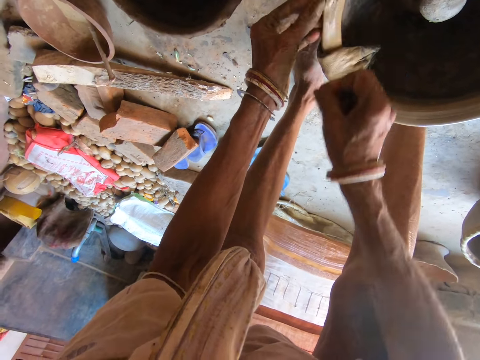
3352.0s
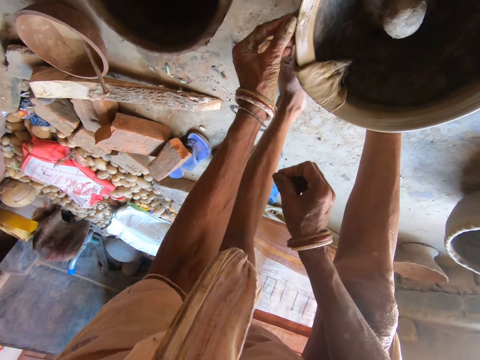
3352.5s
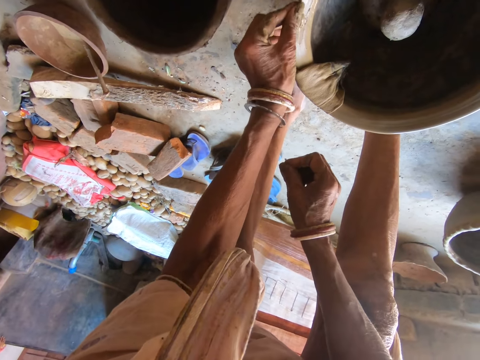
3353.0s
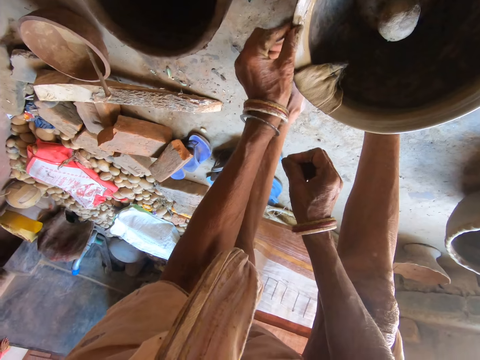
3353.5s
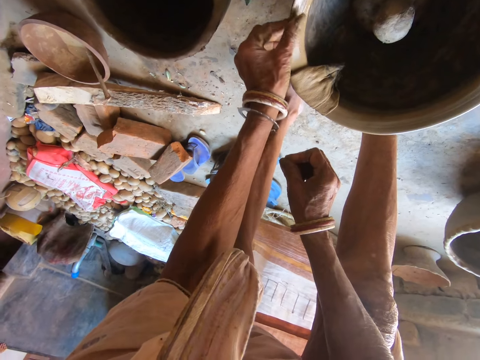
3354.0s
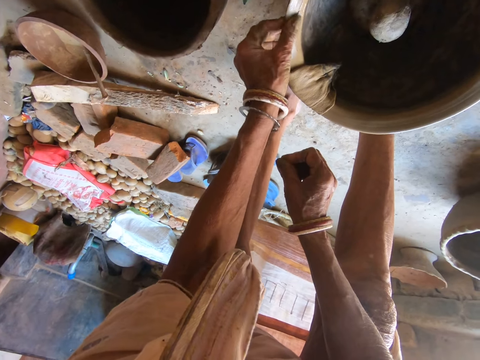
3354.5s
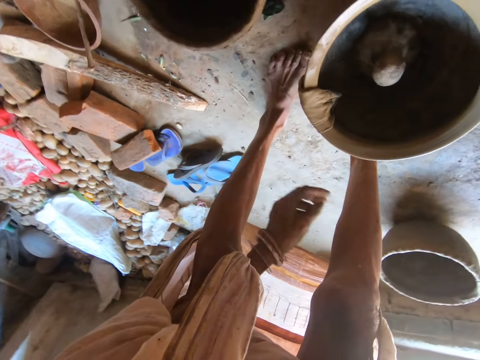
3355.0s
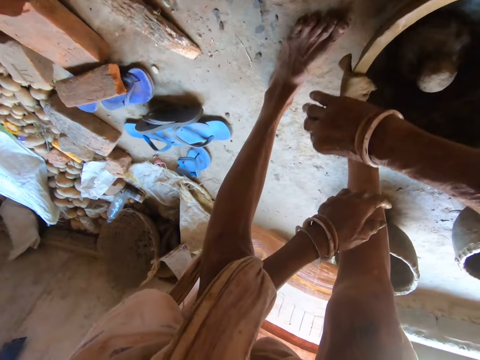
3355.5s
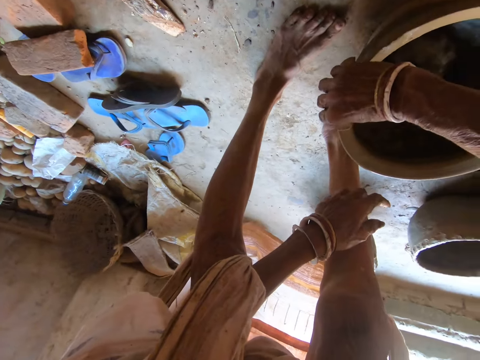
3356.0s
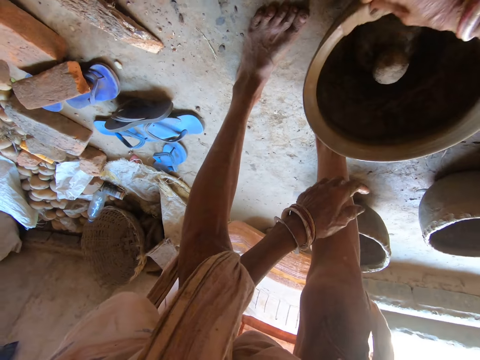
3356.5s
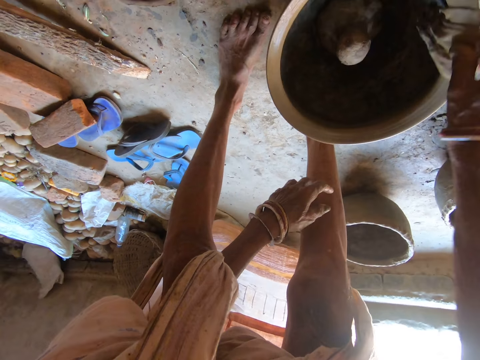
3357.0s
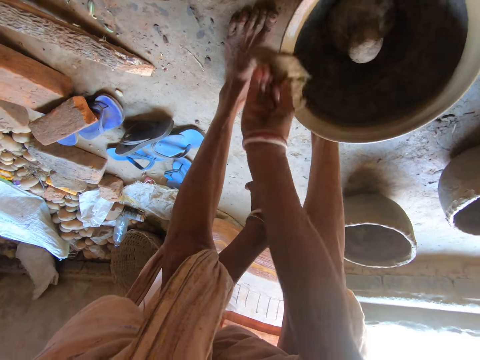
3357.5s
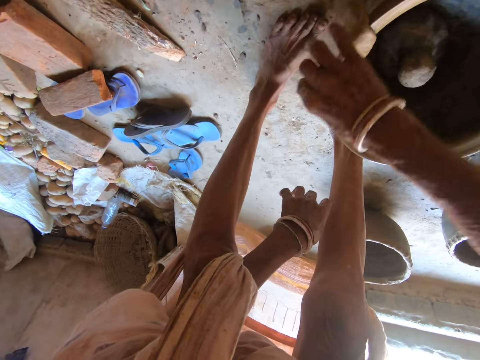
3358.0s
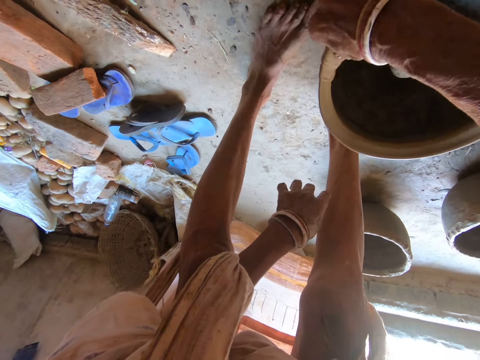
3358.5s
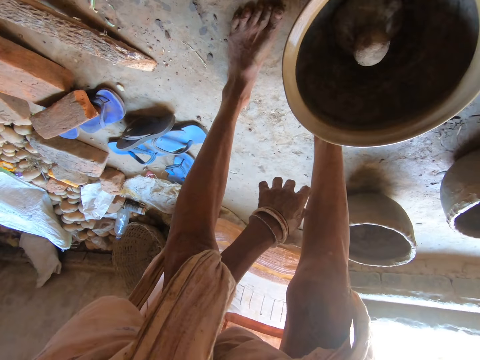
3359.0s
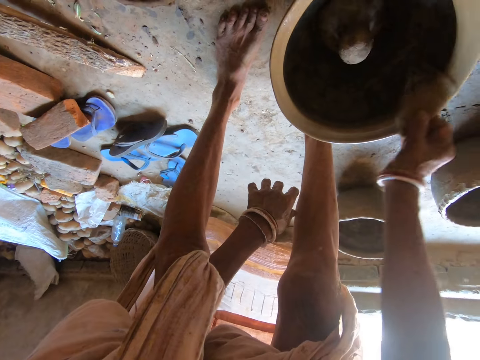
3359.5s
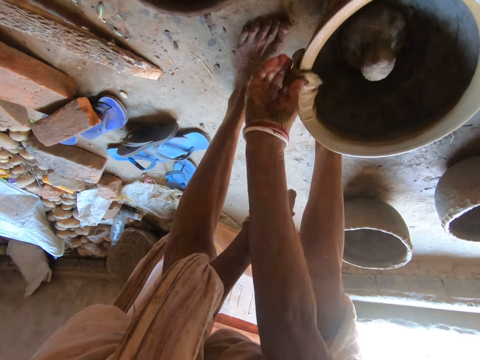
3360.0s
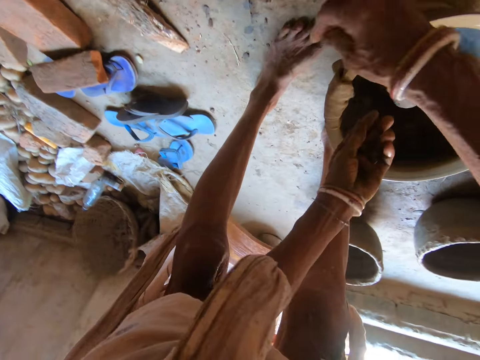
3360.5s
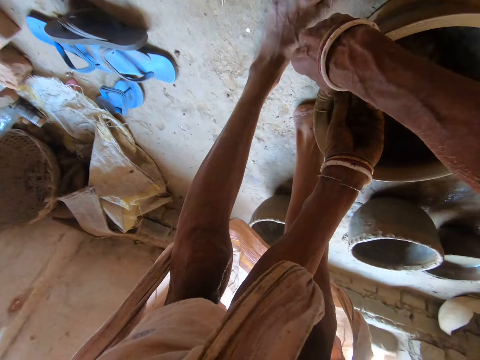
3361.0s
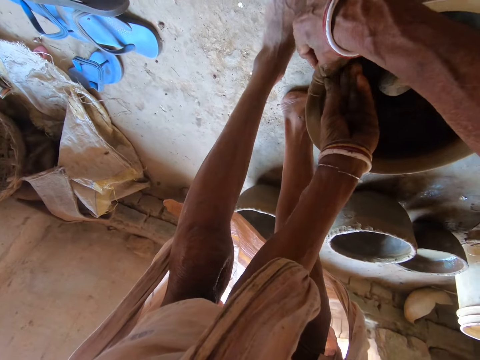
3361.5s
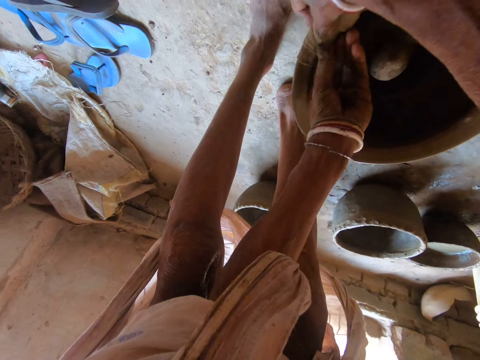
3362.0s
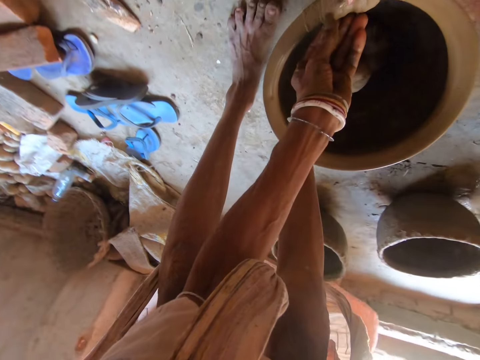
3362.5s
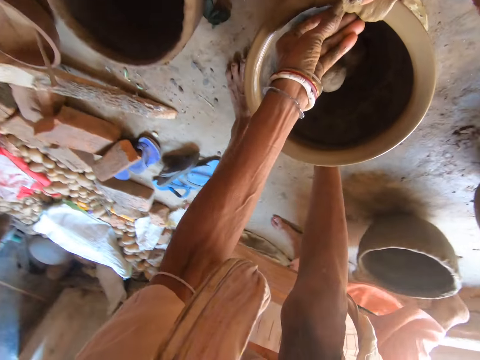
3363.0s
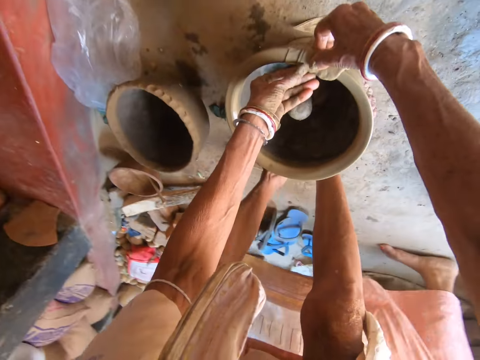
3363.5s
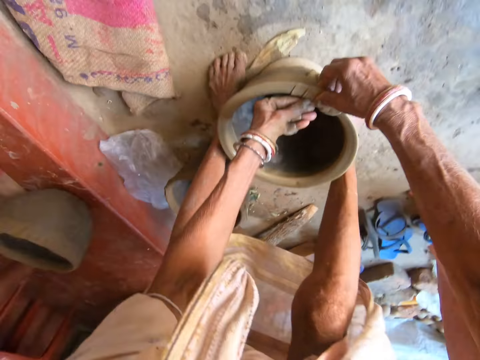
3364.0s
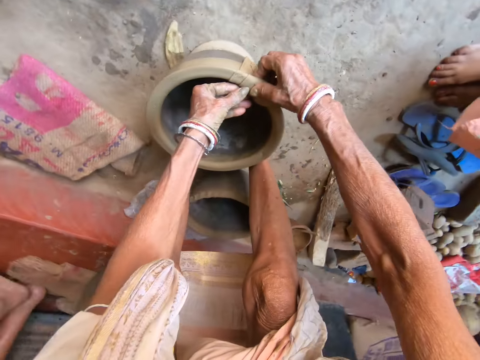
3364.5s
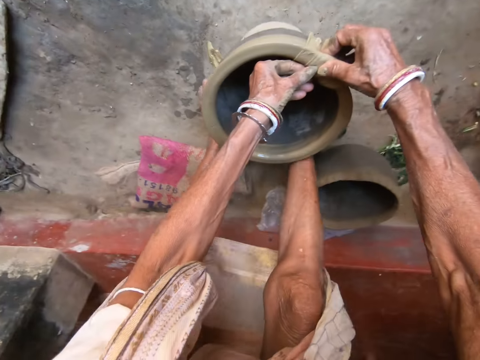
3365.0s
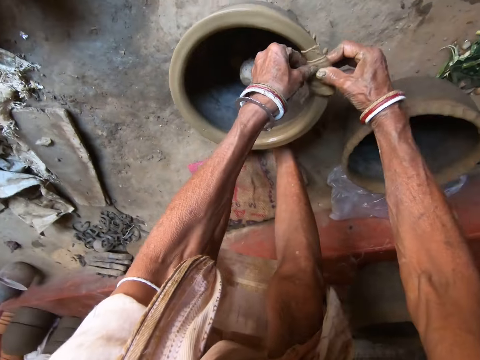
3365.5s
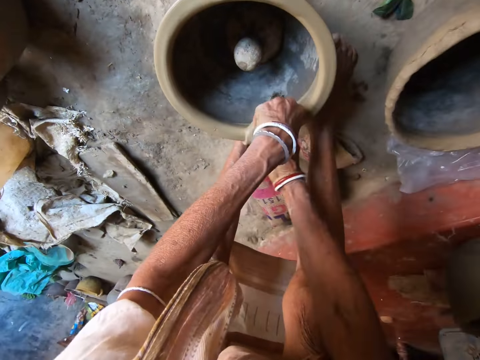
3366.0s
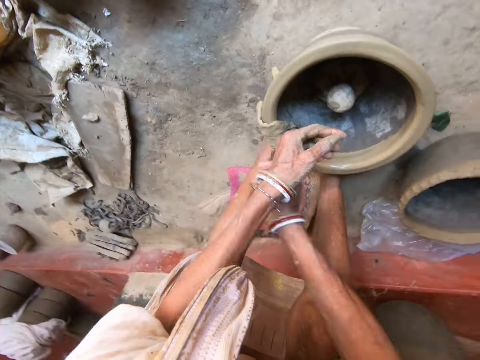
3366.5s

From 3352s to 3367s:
The camera wearer smoothens the clay on the clay flower pot with her left hand. She cleans the clay flower pot with the wet napkin in her right hand. She smoothens the pot with the piece of cloth. She cleans the clay flower pot with the wet napkin in both hands.

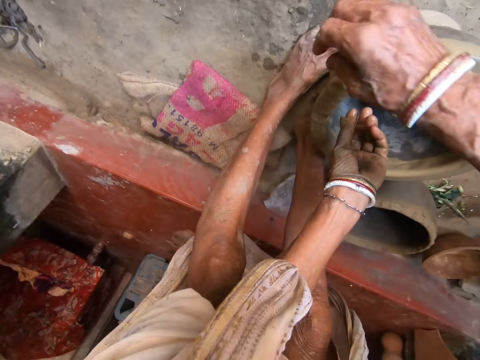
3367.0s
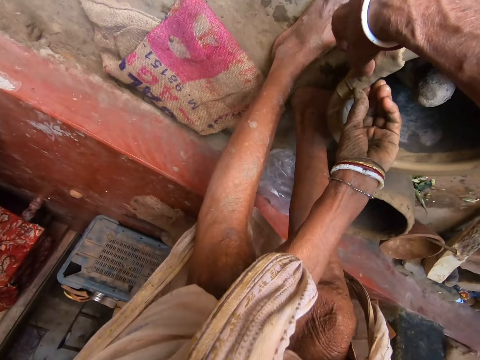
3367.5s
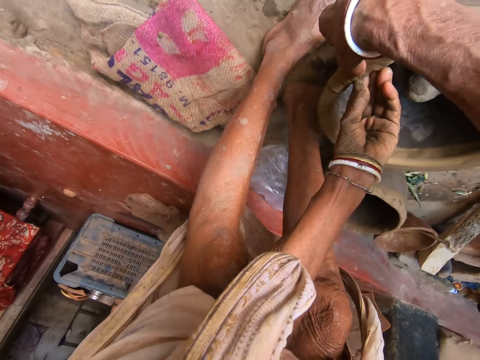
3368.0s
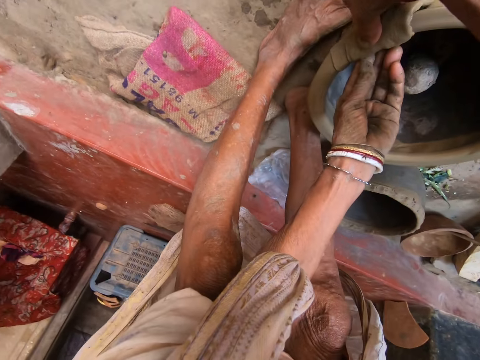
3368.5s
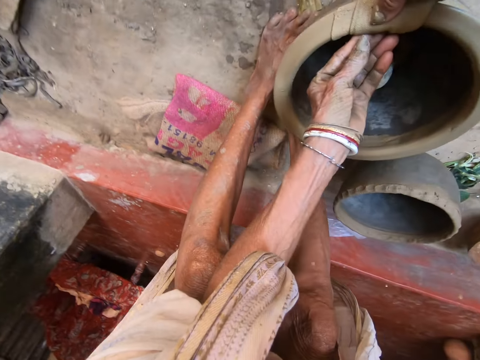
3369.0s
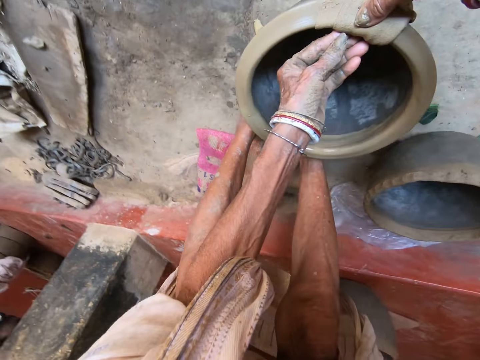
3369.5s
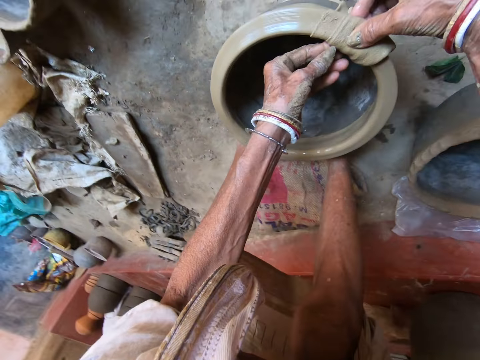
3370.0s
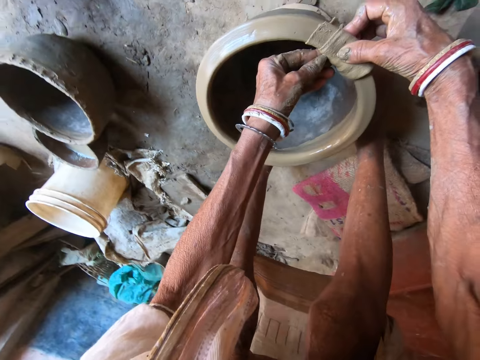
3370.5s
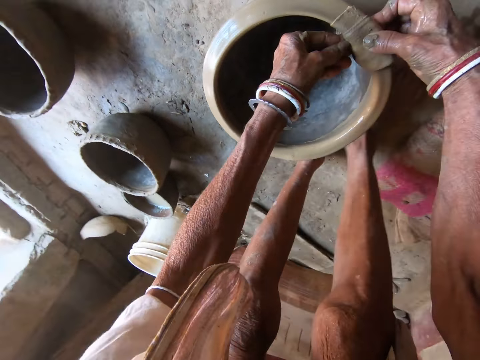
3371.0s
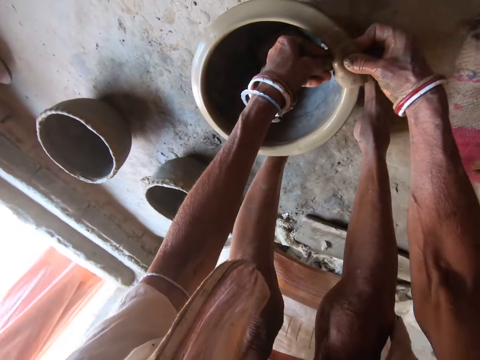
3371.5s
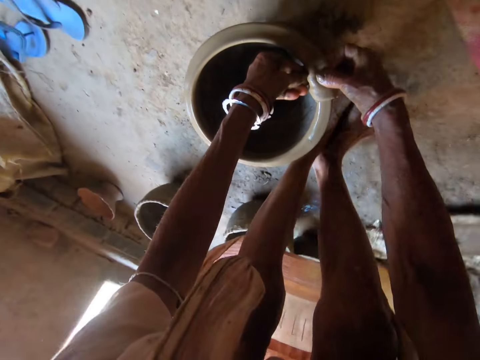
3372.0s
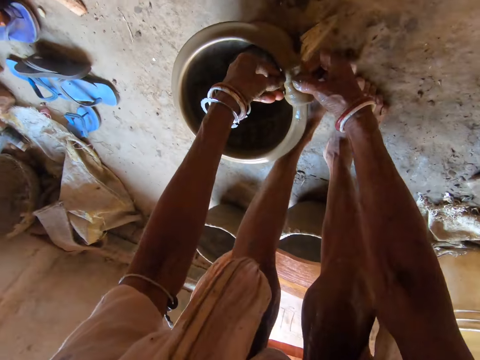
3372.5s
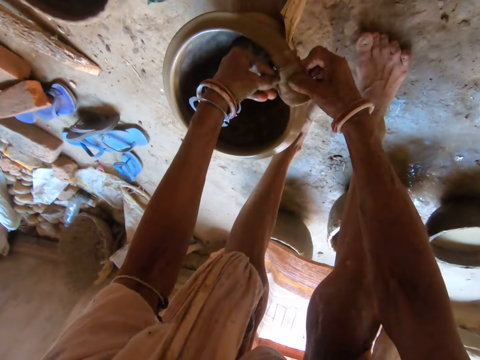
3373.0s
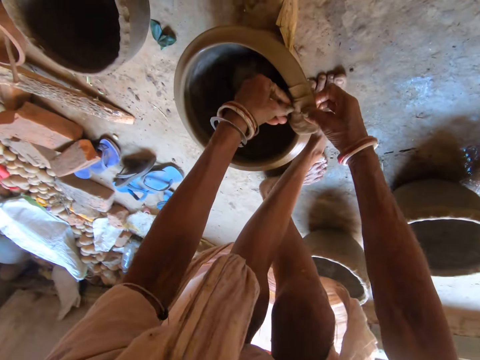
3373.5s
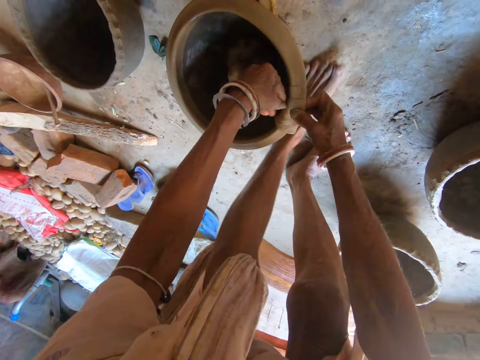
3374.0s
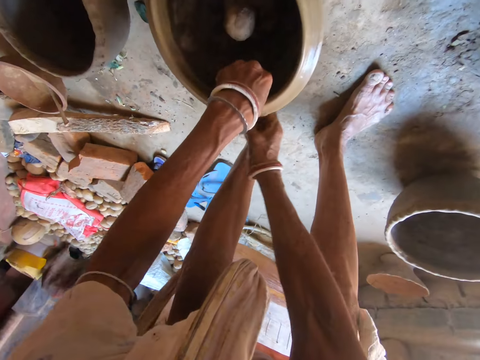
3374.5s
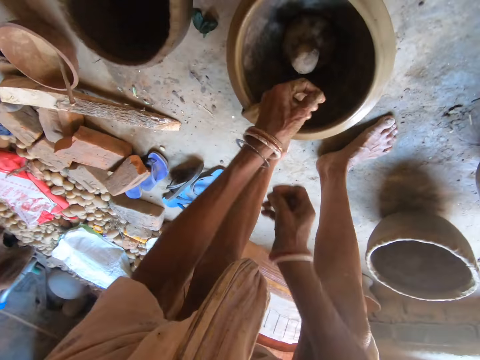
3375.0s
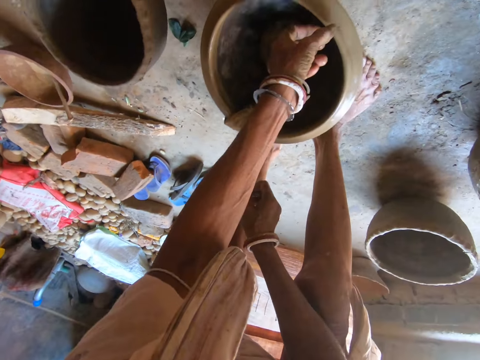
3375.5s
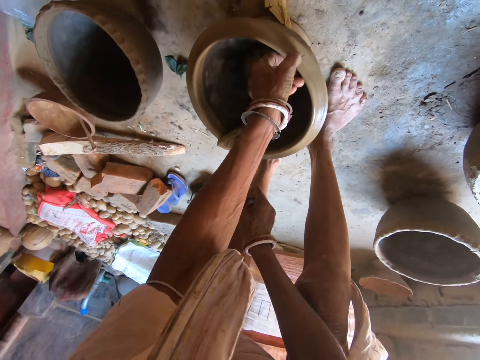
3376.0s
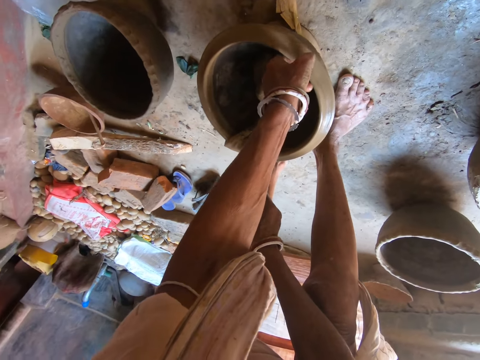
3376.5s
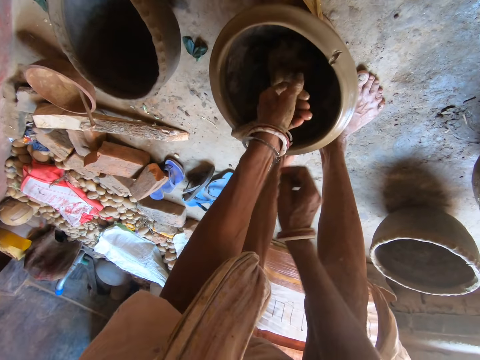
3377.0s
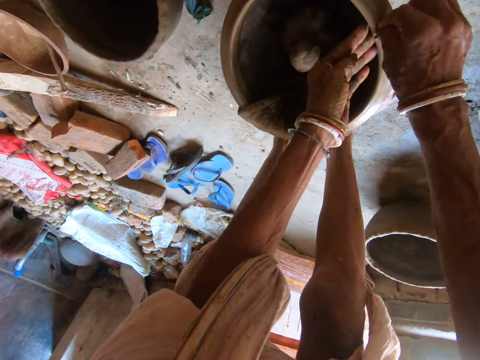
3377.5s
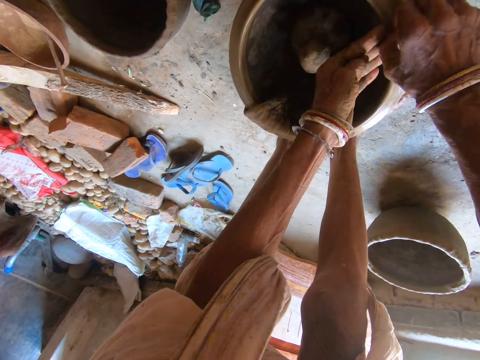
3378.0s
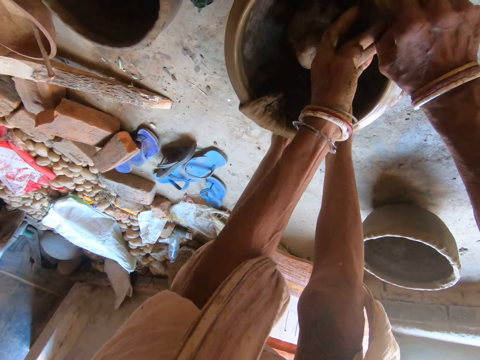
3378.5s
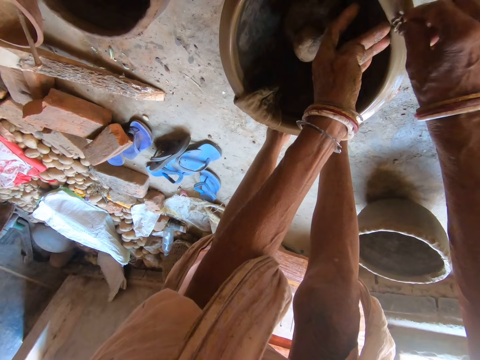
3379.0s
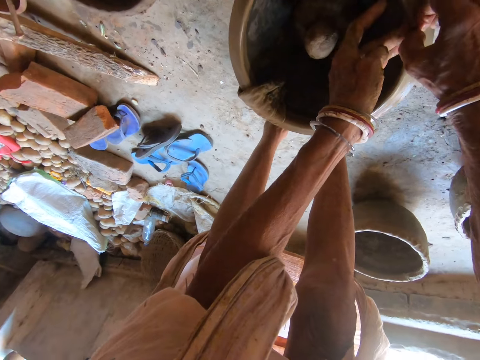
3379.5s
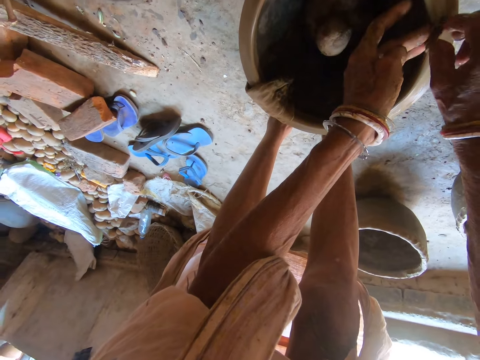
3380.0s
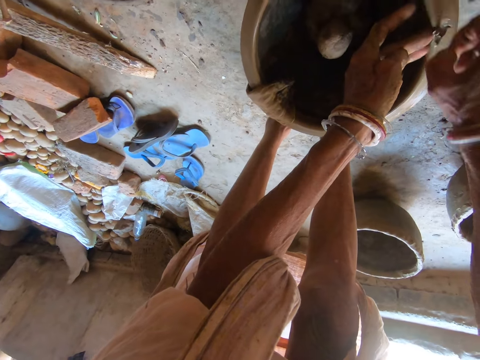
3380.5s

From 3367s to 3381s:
The camera wearer removes some clay from the clay flower pot with her left hand. She removes some clay from the clay flower pot with her right hand.
